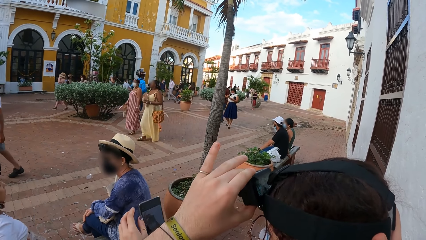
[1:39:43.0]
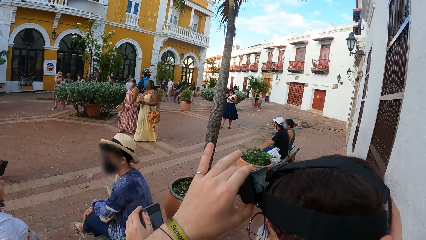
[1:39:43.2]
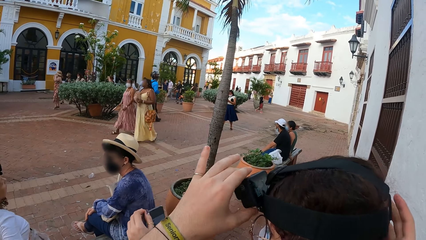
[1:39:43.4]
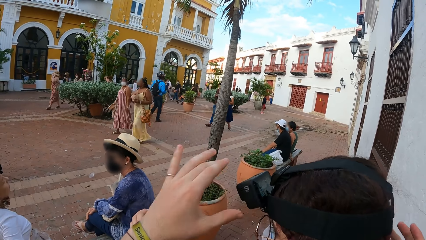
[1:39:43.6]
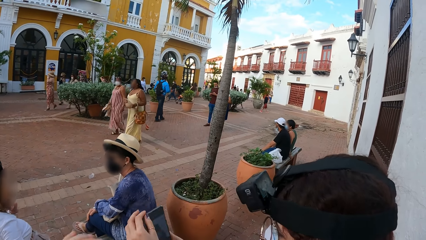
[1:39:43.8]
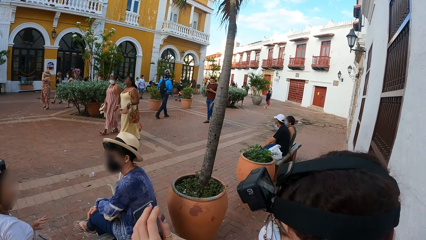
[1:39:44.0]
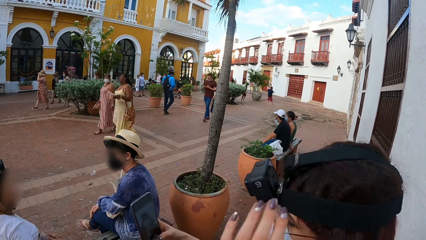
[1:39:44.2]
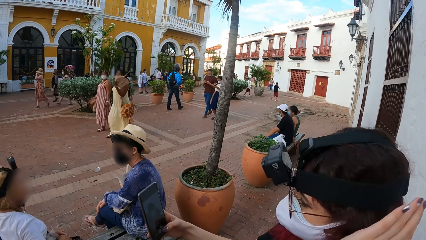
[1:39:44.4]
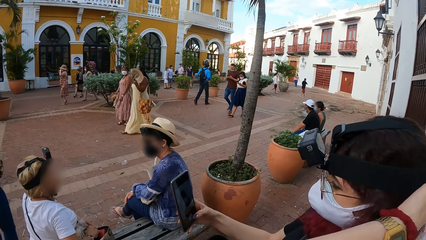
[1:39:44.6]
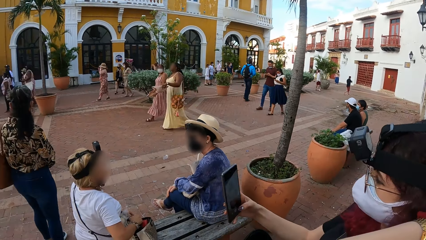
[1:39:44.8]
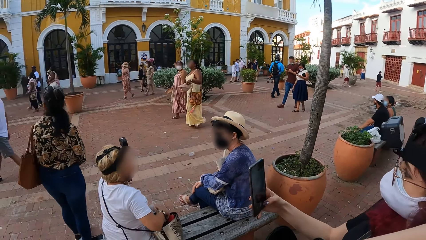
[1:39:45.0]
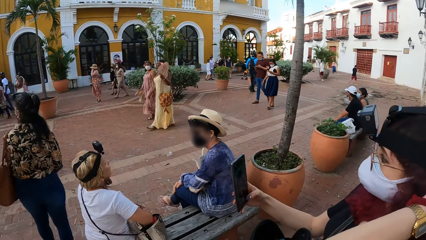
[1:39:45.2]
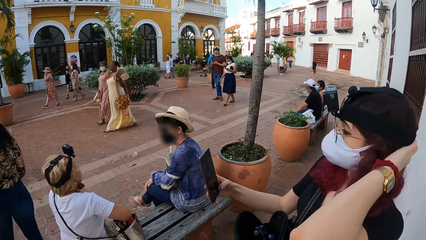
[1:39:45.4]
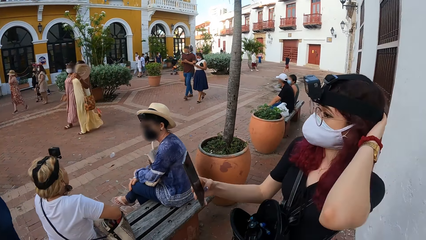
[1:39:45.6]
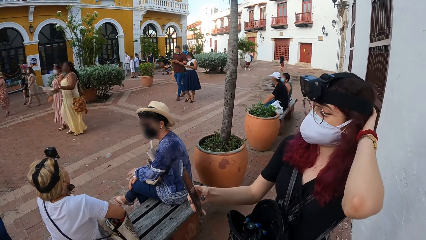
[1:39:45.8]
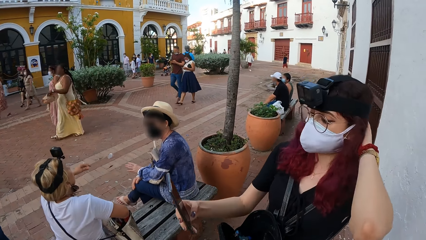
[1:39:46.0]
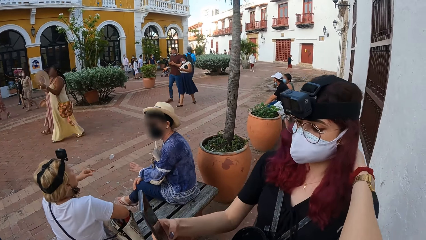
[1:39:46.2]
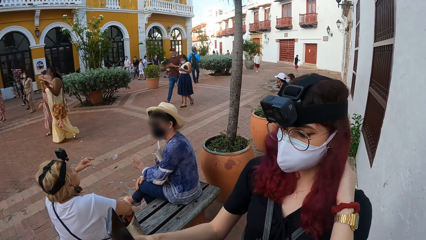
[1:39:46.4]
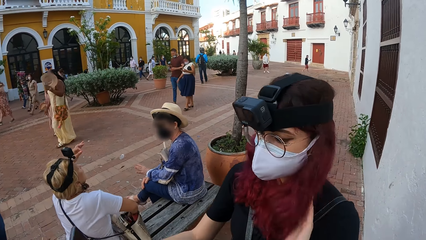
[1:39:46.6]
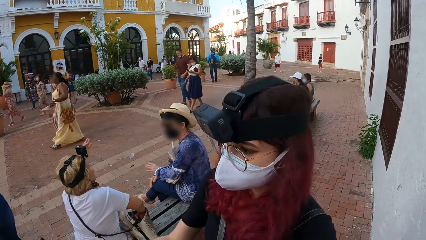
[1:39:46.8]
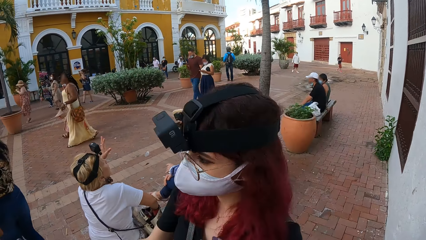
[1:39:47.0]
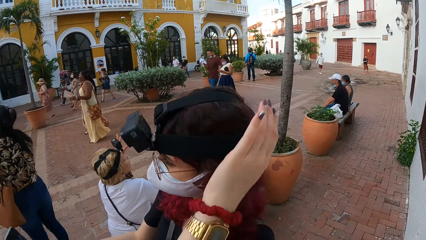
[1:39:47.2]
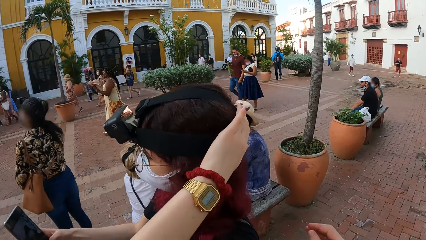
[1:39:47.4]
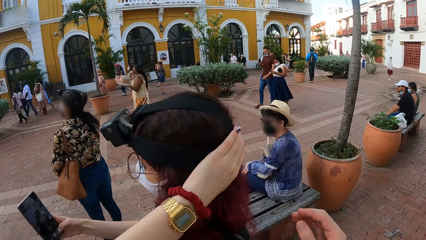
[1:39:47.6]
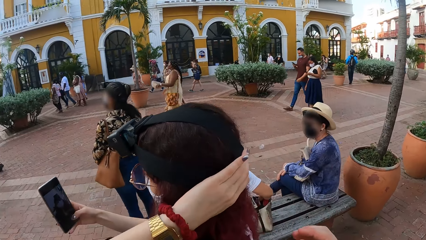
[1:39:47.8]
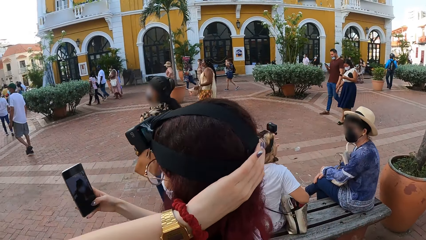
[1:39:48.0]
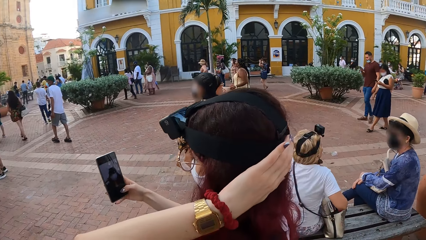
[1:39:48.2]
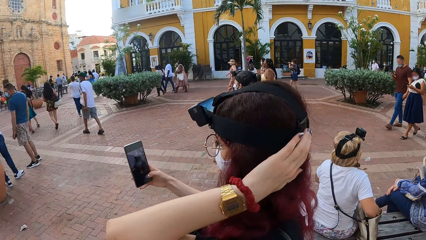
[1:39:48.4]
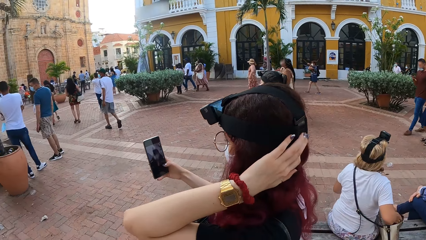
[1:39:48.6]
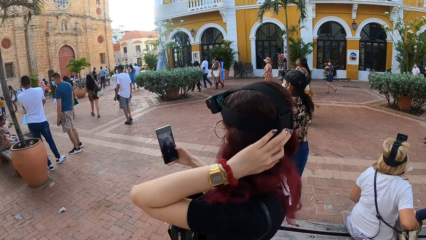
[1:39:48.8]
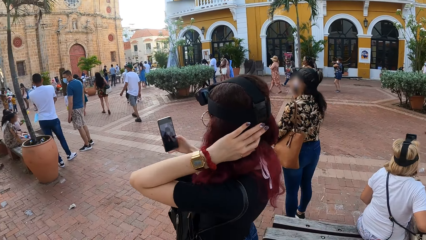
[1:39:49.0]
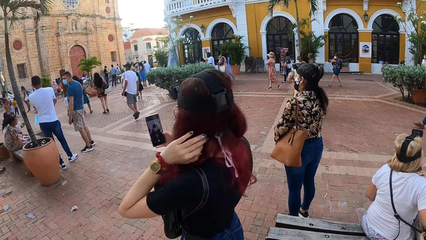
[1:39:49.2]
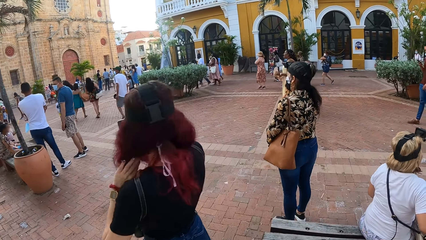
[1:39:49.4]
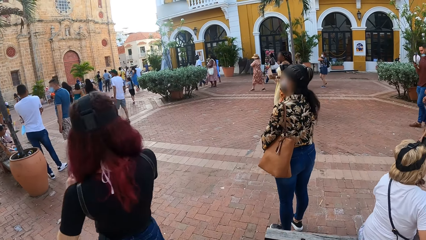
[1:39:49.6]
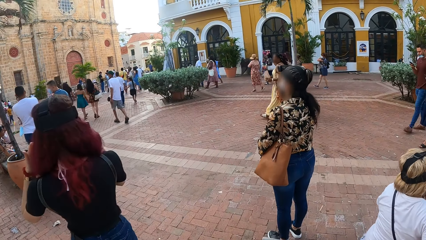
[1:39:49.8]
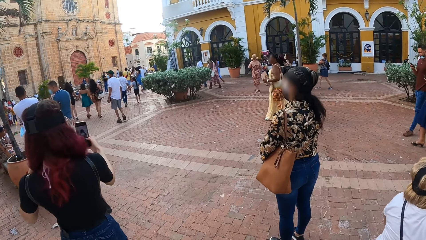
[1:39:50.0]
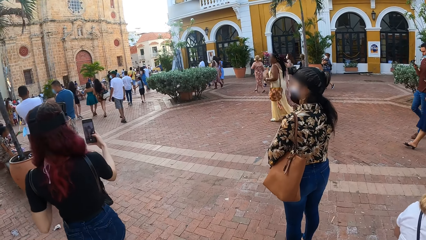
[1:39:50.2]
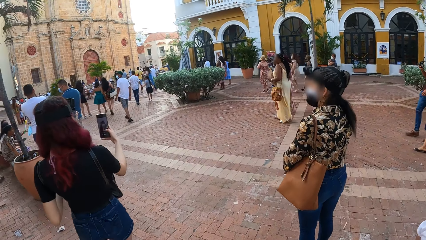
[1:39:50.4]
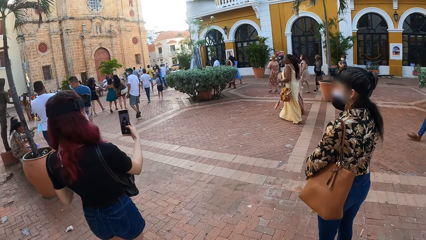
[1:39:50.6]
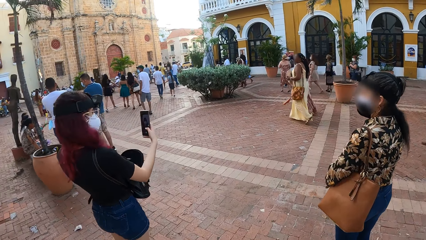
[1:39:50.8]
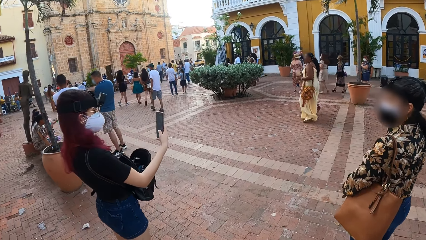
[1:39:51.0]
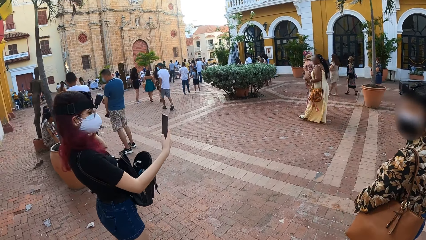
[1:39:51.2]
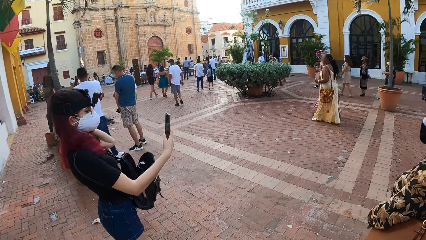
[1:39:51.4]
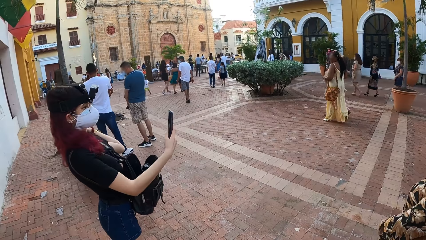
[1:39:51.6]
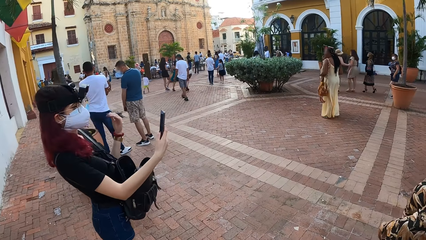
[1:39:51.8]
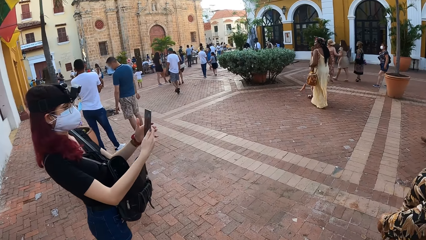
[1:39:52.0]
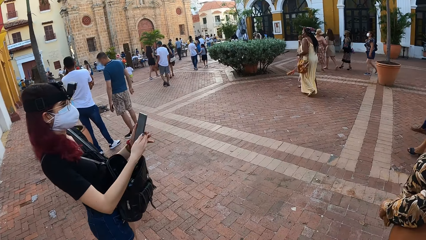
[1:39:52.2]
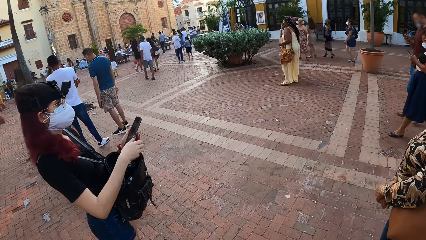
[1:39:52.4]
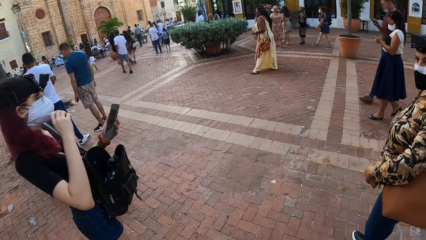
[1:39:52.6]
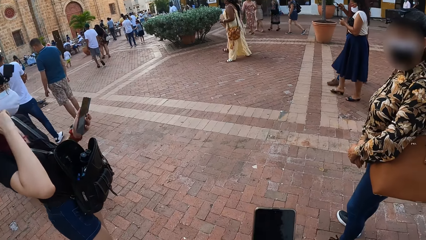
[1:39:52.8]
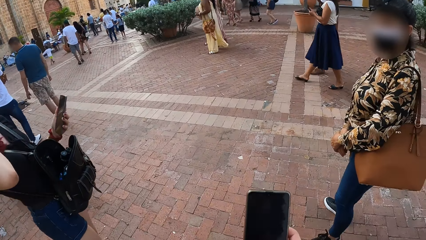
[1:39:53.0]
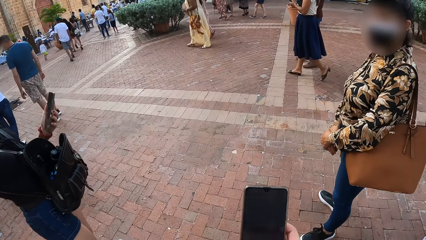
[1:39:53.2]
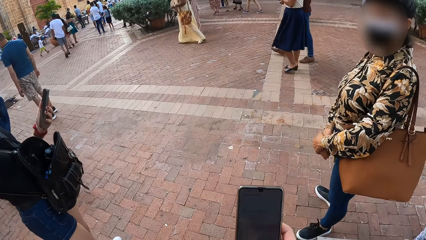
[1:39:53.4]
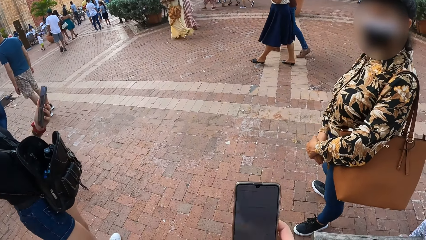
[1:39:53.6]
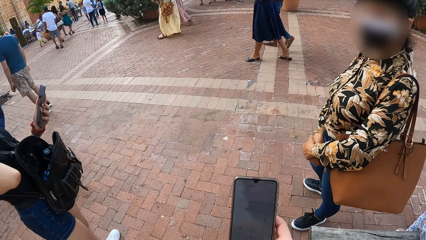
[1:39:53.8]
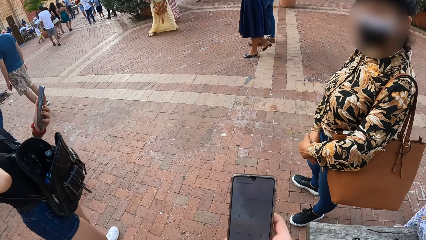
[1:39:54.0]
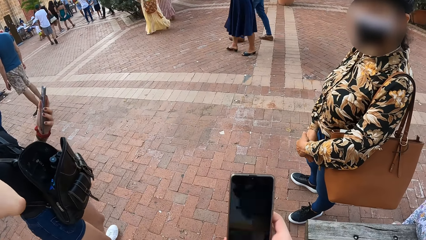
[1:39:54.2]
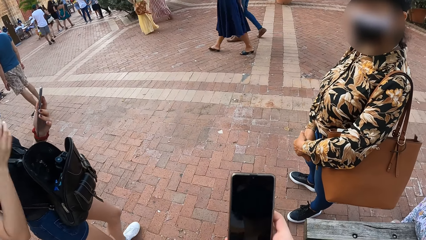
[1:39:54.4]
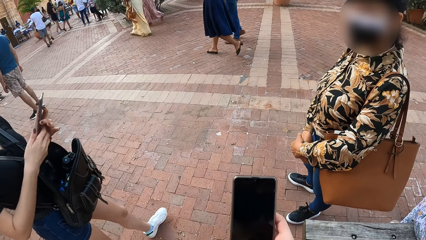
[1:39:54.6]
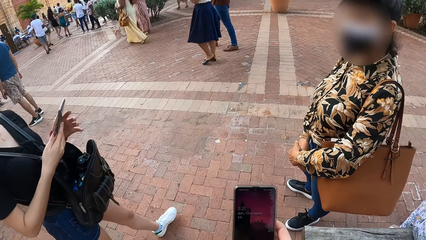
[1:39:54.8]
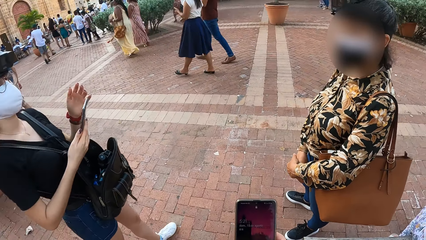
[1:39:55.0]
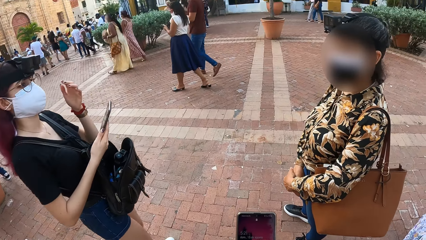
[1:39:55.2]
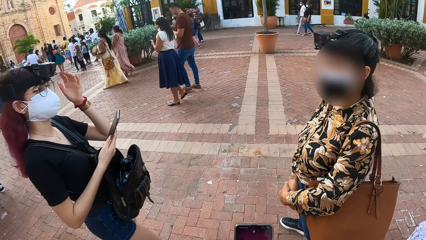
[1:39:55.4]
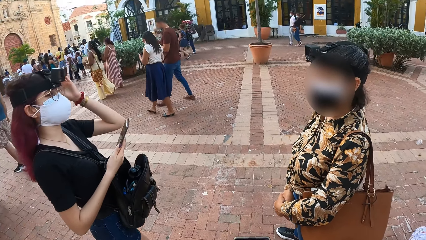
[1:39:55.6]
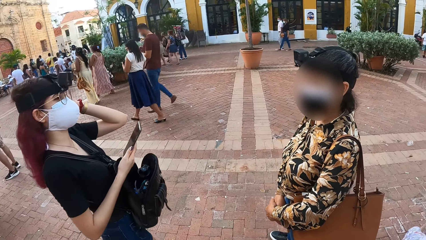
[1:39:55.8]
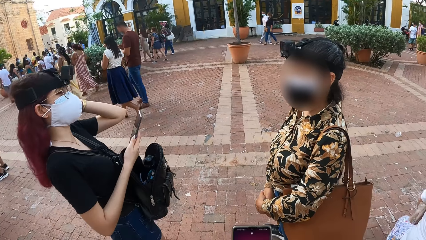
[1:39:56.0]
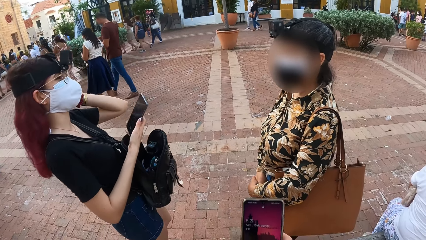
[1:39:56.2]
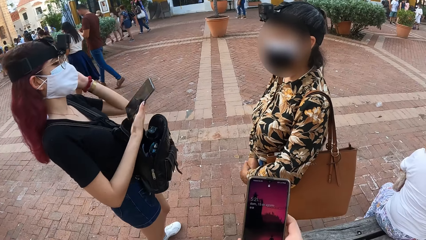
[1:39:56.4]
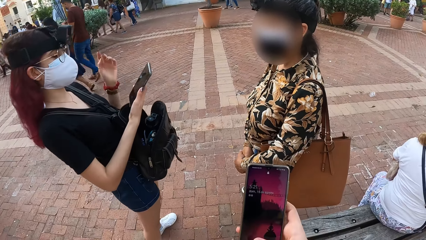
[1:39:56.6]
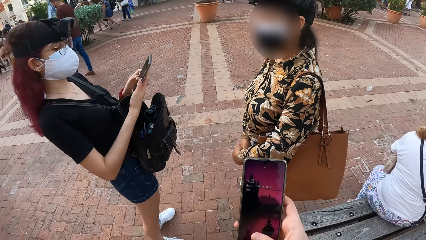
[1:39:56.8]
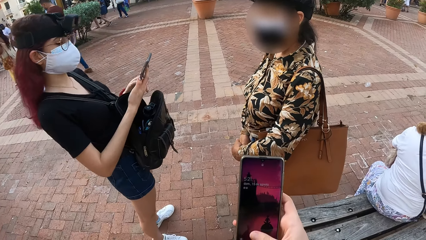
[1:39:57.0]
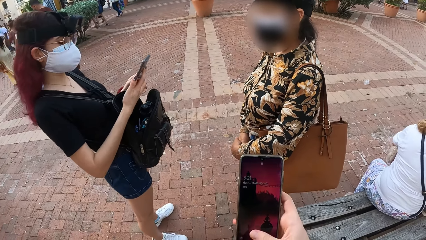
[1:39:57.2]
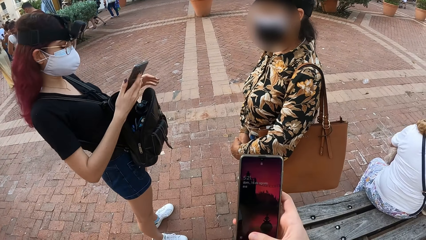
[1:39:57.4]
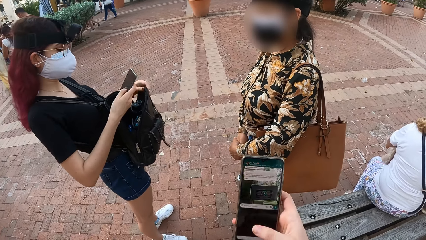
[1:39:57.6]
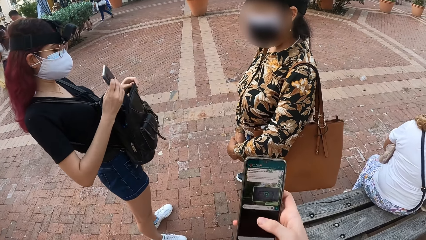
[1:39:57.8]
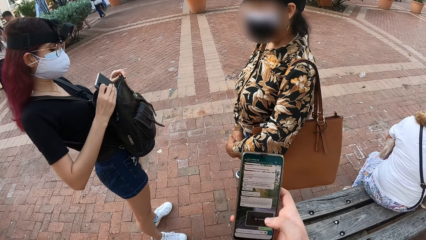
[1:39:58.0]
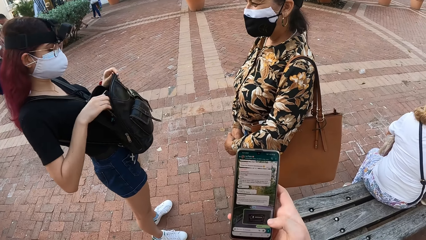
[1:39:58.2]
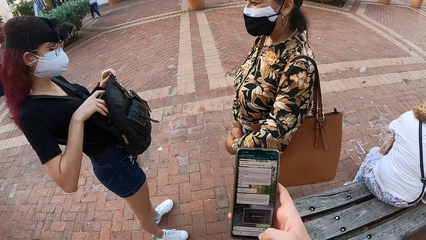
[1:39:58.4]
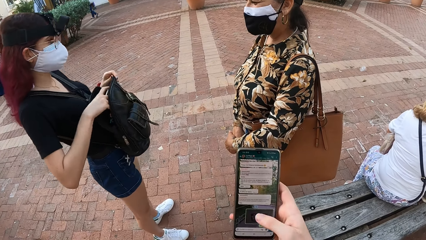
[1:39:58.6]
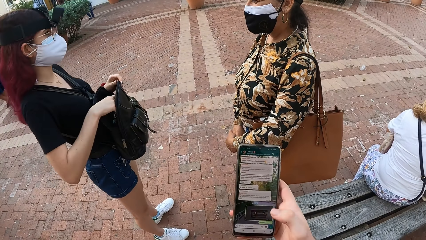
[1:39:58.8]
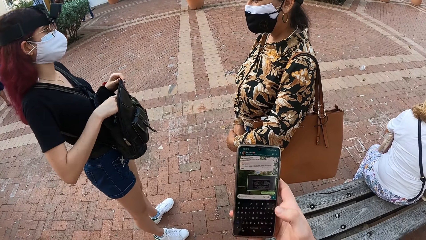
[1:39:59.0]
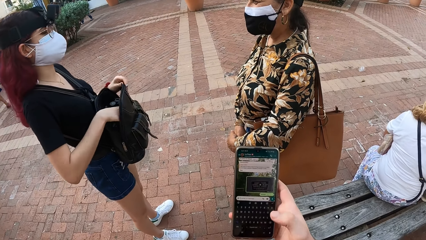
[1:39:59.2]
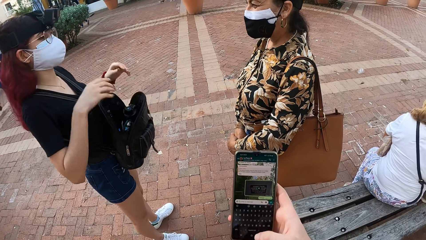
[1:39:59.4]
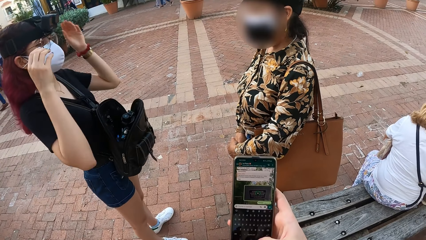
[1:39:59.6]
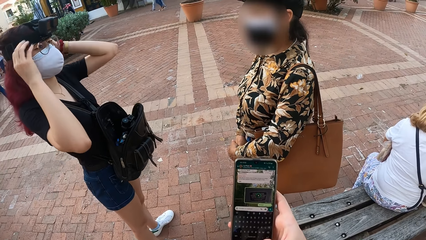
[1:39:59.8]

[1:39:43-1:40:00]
The woman operates the phone in her right hand with her left hand. The woman touches her hair with her left hand. The woman captures herself with the phone camera. The woman passes the phone in her right hand to her left hand. The camera wearer operates the phone with his right hand. The woman passes the phone in her left hand to her right hand. The woman walks towards another woman. The first woman interacts with the other woman. The first woman operates the phone in her right hand with her left hand. The camera wearer operates the phone with his right hand. The first woman lifts a bag with her left hand and puts the phone into the bag with her right hand.
